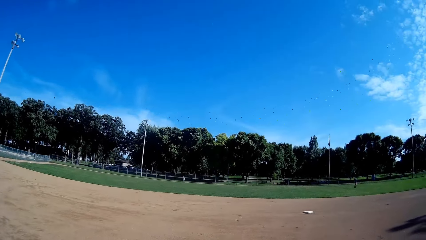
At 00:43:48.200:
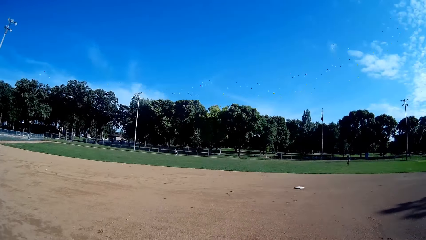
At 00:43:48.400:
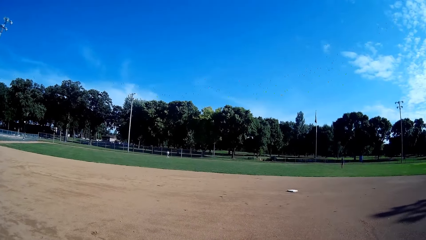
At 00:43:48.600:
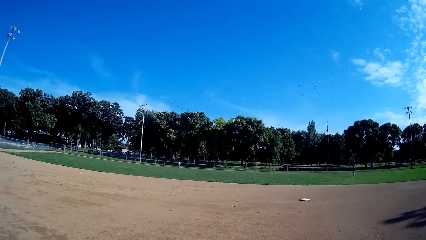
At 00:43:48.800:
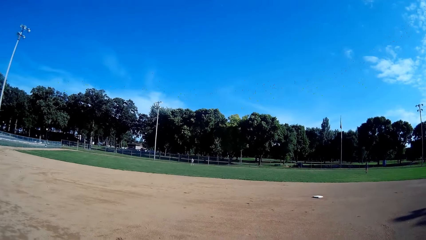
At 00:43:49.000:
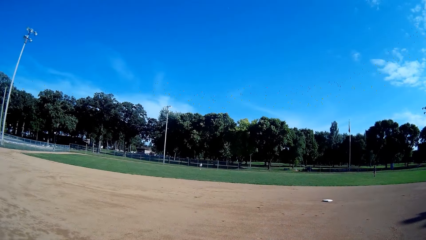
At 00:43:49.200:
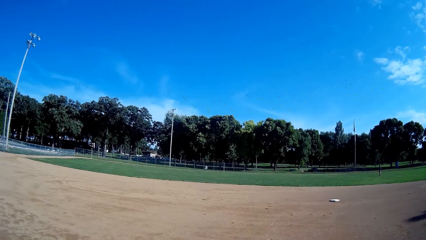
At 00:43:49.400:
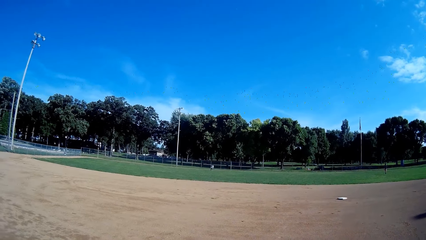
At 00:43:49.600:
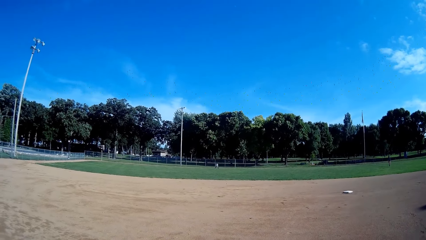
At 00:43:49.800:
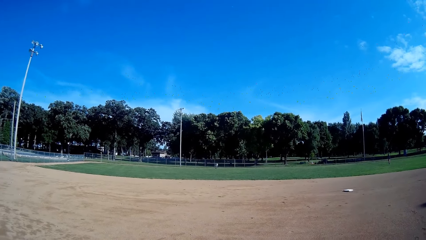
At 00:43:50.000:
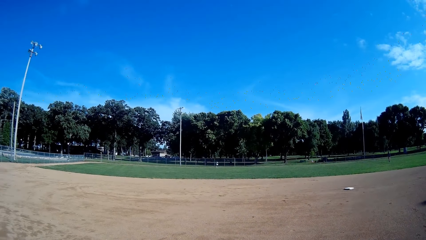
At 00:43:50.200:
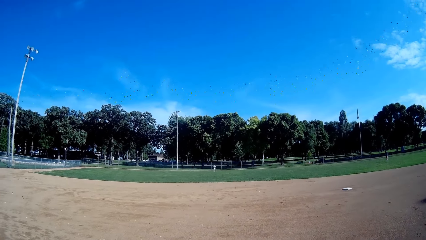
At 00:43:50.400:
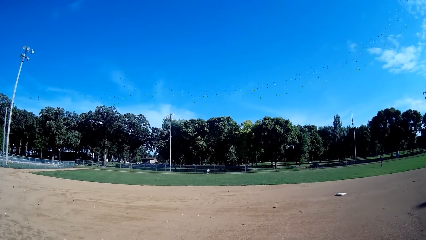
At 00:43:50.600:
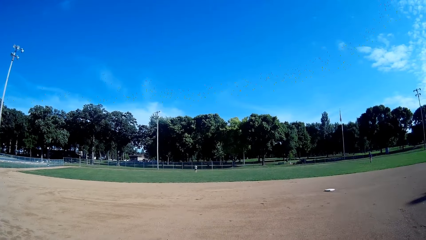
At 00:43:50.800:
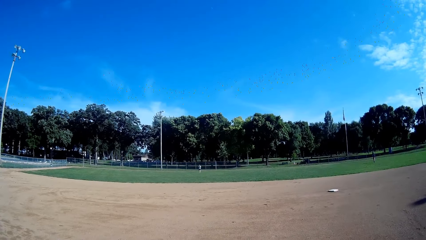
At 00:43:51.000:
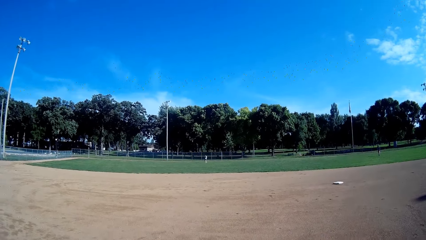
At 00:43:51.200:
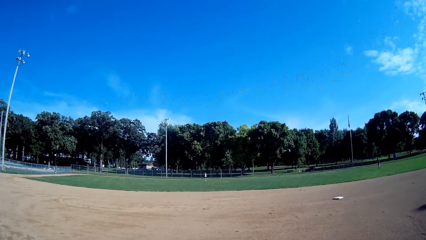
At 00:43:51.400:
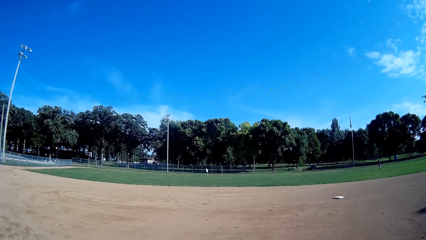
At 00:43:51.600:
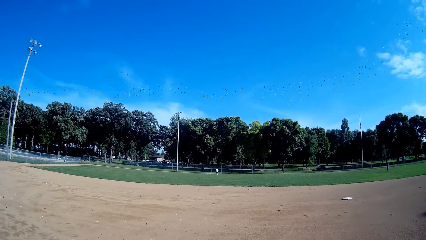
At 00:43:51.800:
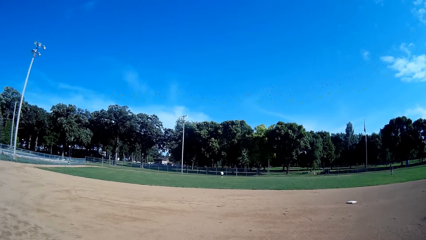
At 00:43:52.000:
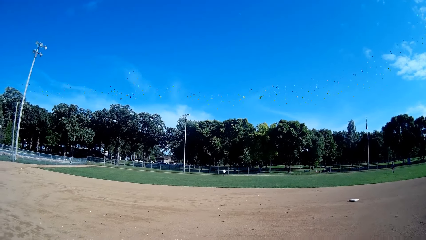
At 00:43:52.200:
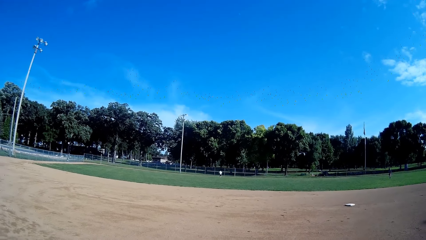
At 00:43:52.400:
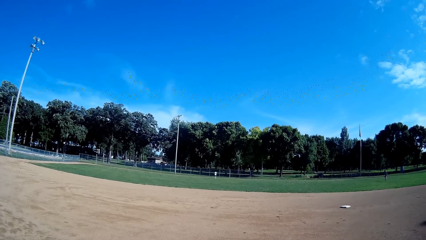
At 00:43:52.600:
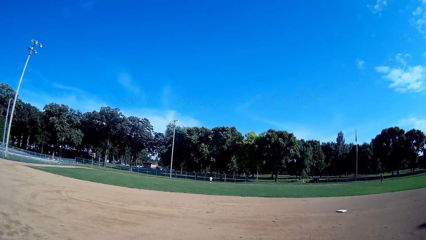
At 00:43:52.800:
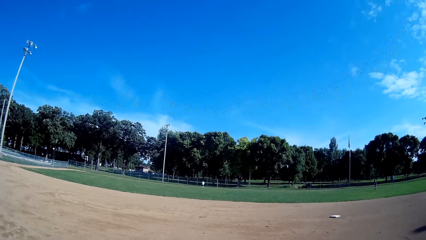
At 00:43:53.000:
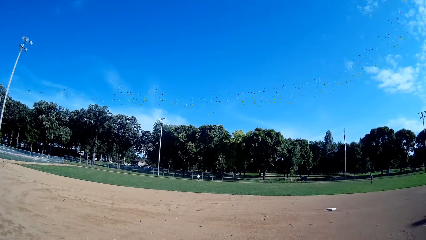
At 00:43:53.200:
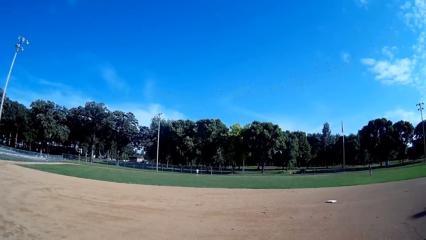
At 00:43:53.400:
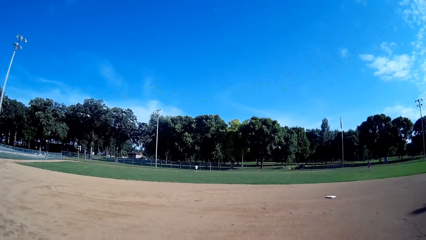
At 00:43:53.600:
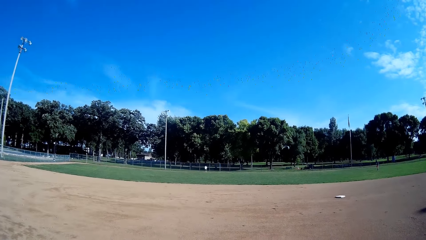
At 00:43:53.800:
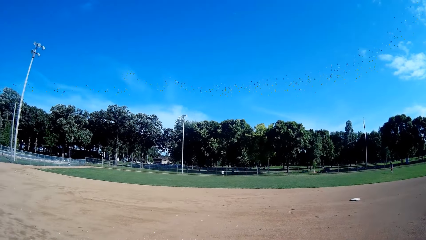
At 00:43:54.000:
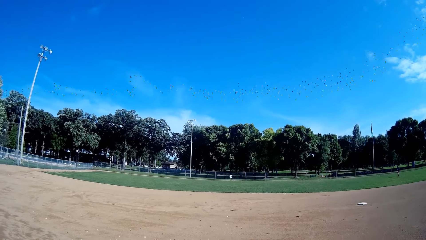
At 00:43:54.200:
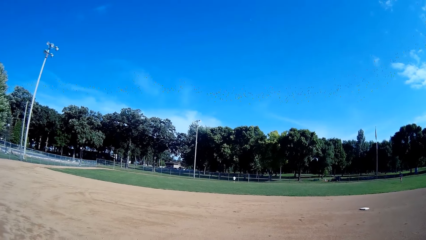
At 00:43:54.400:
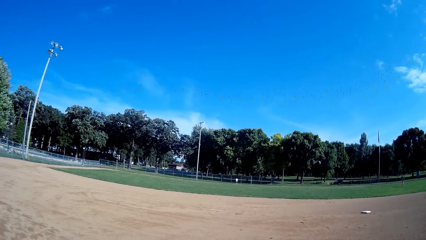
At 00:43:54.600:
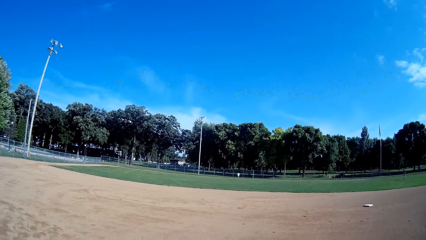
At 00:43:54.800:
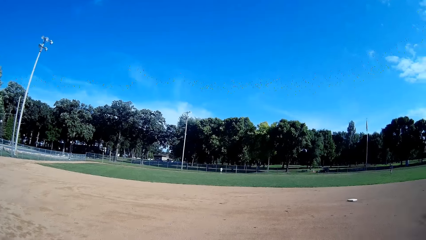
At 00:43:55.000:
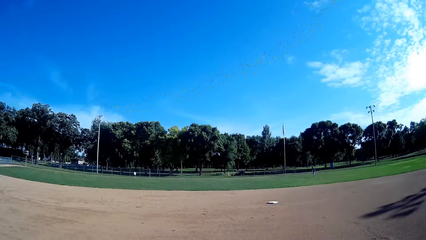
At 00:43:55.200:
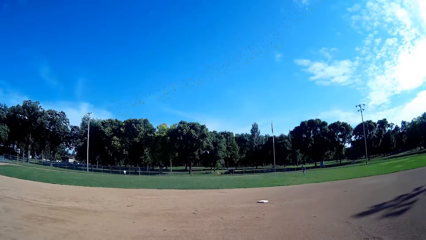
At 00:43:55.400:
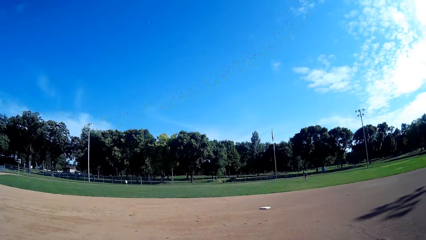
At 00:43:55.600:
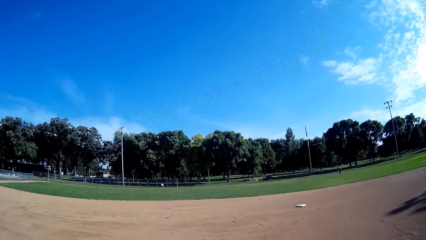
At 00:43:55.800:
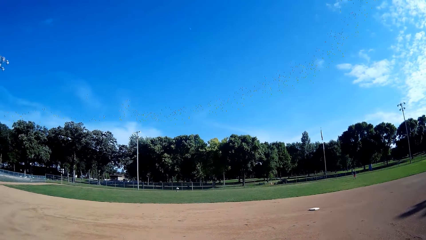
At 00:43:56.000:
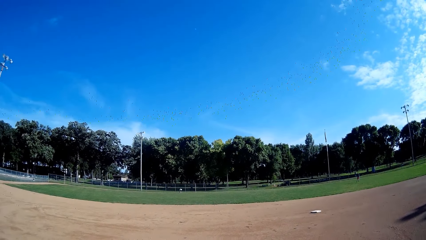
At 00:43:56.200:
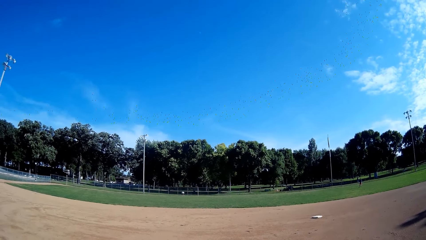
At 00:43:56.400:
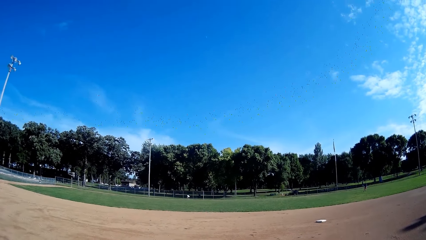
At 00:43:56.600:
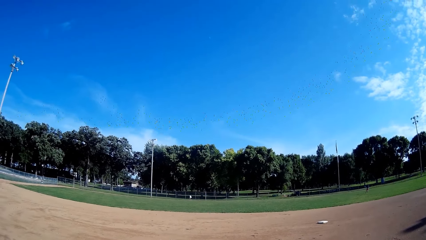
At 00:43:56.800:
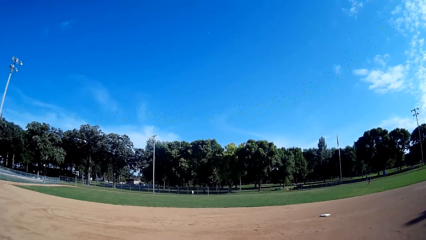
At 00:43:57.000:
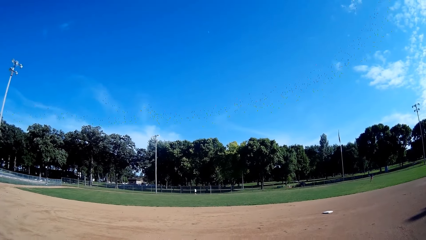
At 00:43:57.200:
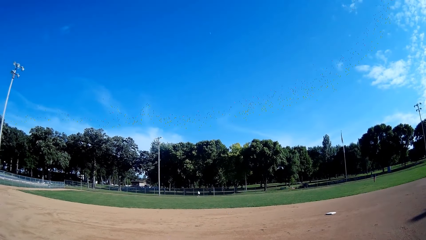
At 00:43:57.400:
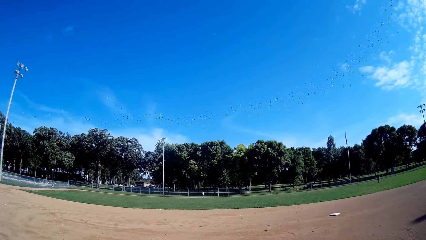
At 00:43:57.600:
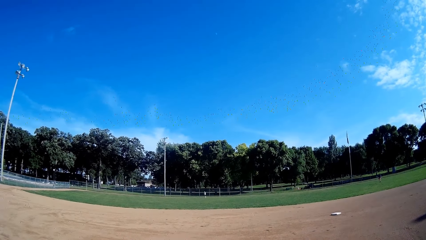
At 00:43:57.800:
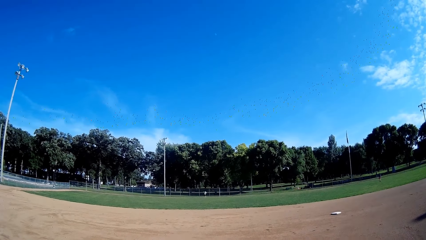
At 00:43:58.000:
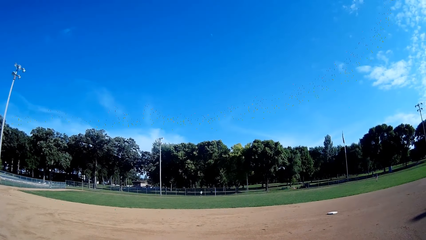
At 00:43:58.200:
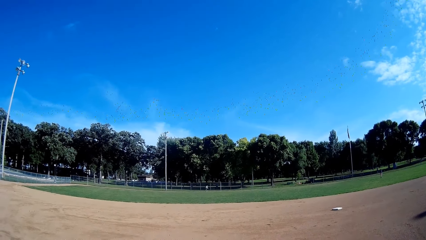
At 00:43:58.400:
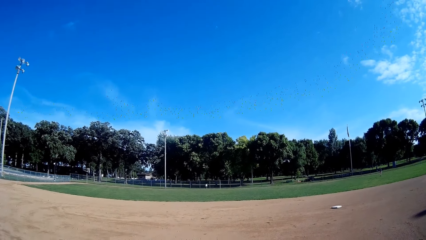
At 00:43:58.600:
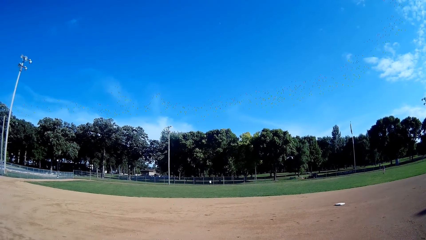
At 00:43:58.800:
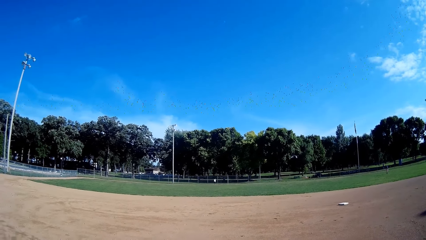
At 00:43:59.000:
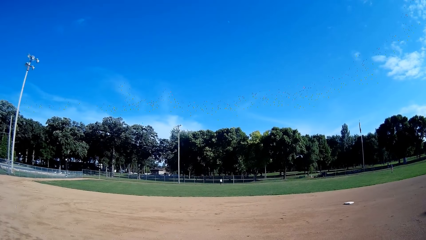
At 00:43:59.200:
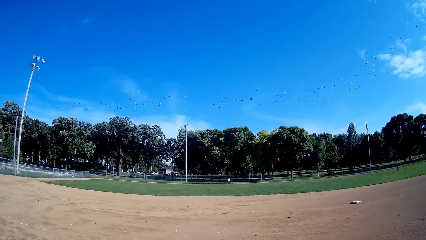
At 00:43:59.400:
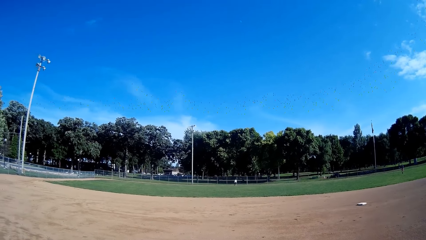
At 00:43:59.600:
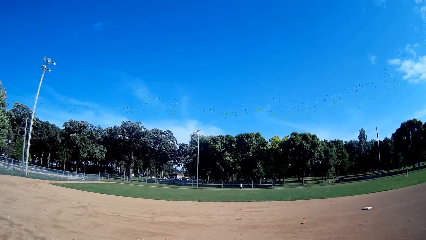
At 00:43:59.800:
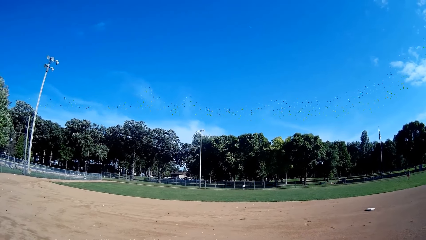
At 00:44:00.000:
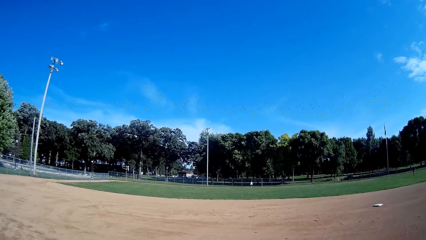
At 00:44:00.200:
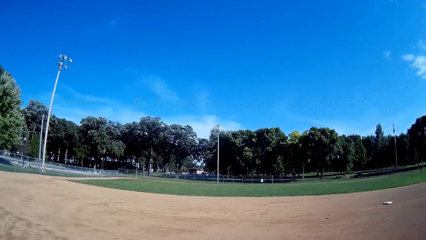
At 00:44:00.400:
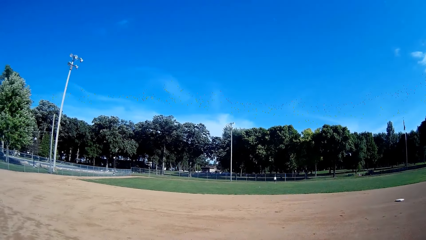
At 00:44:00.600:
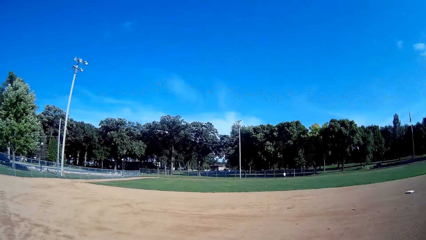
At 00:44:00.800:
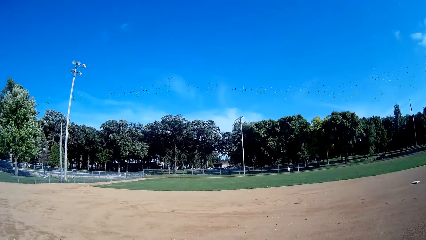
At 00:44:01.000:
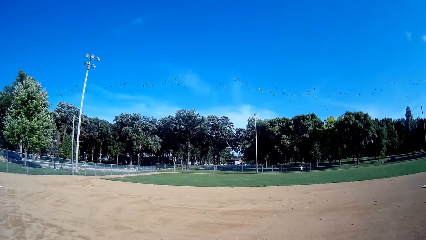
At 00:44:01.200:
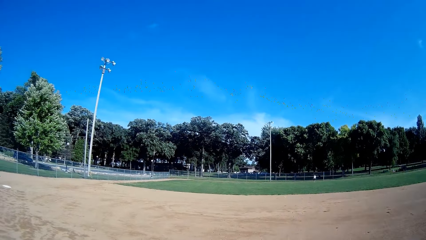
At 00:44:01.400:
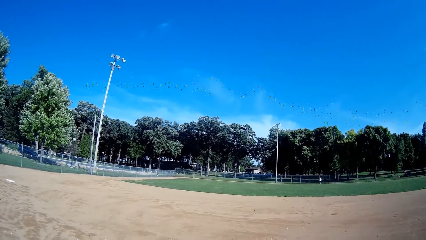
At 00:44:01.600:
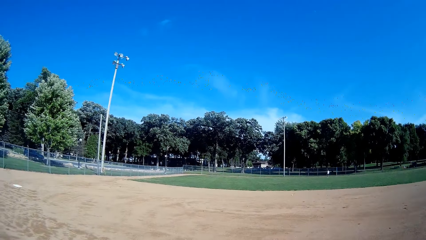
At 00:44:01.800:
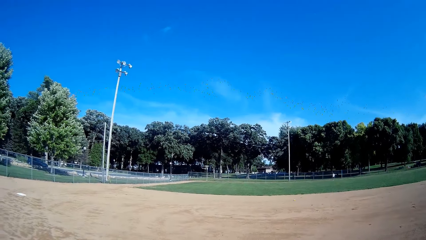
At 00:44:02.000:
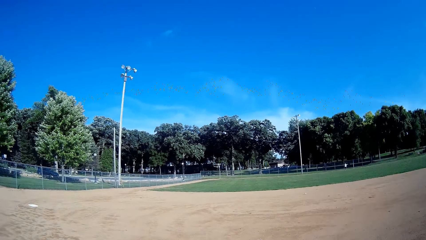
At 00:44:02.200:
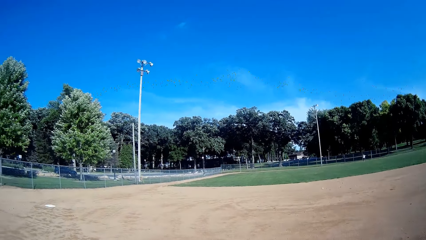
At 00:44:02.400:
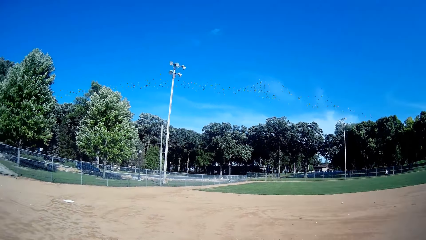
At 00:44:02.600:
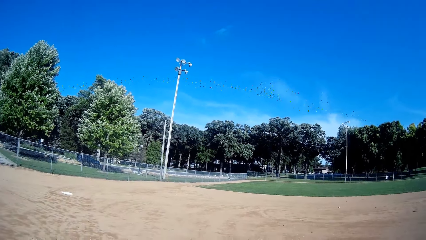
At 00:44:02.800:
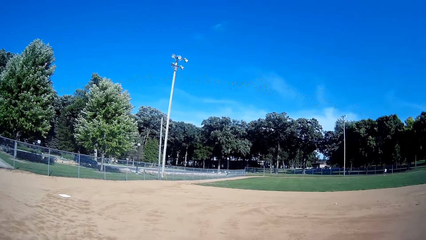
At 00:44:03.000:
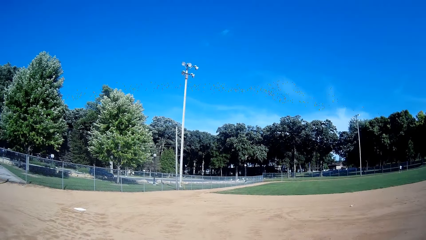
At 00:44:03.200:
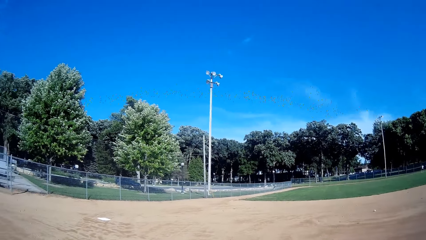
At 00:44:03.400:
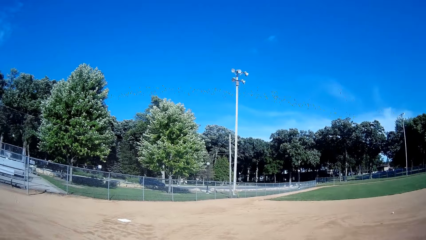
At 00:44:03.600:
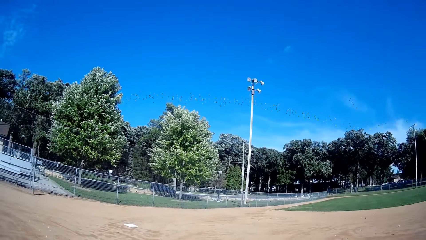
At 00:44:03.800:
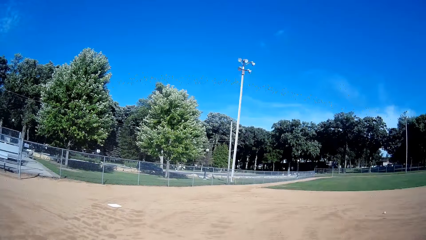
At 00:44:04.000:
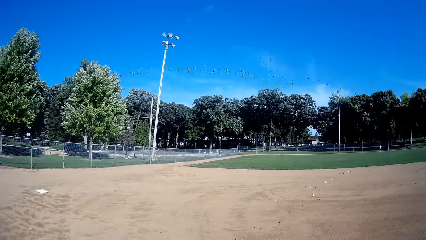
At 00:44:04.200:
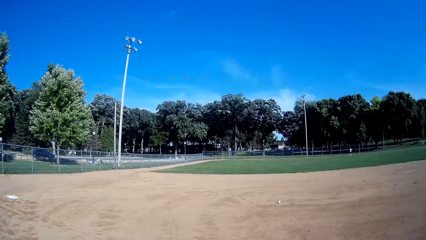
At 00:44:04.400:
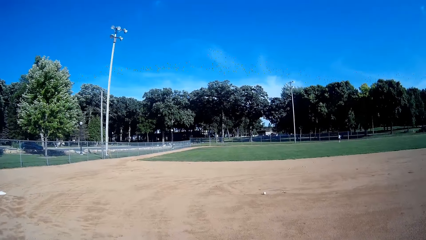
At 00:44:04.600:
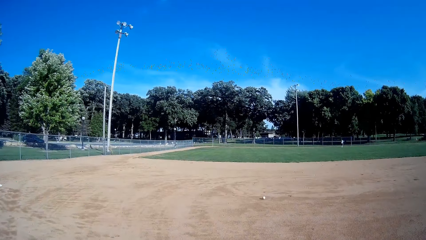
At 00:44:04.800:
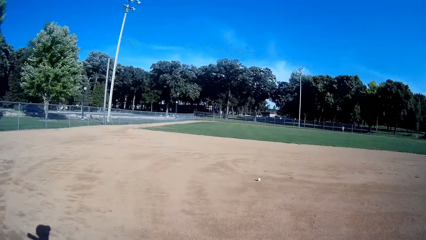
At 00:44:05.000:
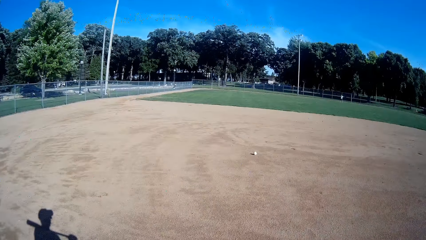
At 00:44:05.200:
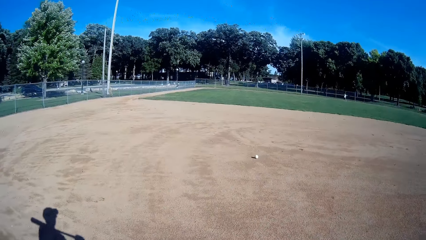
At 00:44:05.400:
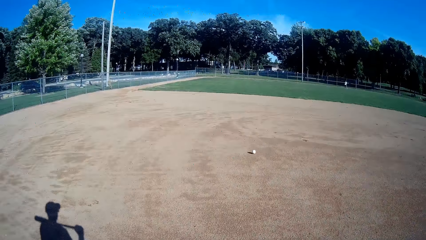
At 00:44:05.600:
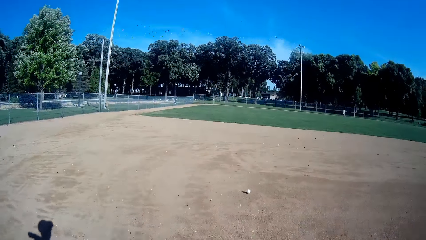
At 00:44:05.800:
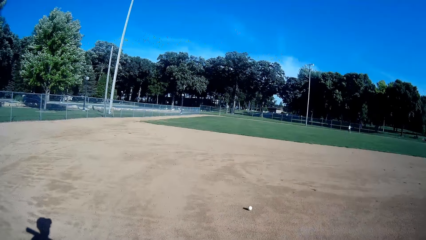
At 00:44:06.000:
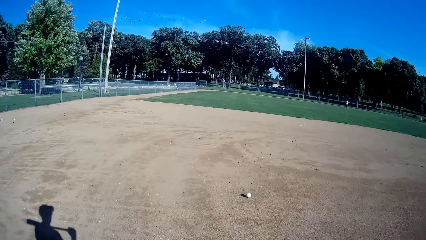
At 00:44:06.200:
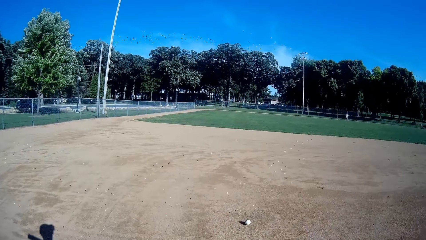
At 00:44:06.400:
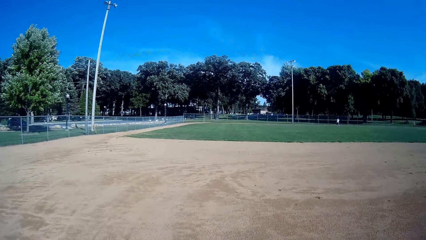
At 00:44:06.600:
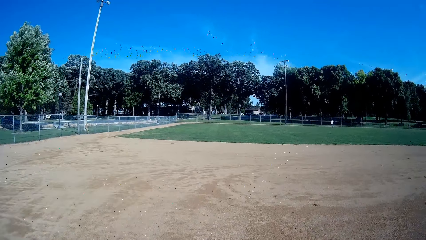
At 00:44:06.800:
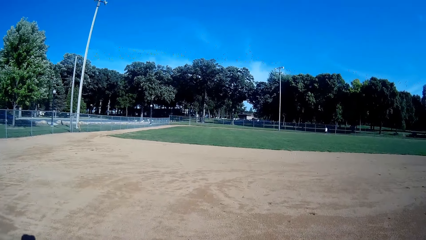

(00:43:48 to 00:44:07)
The camera wearer stares at a boy. The boy walks forward. The boy jogs back towards the ball, picks the ball from the ground and throws the ball towards the camera wearer. The camera wearer walks towards the ball. They stare at the trees. They stare at the boy. They walk towards the ball.
